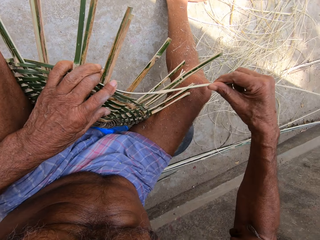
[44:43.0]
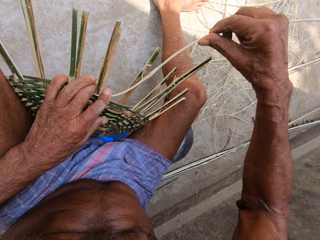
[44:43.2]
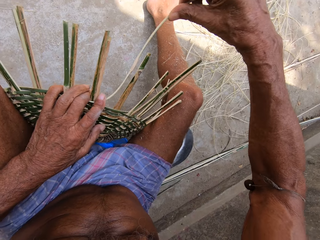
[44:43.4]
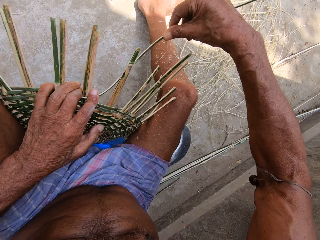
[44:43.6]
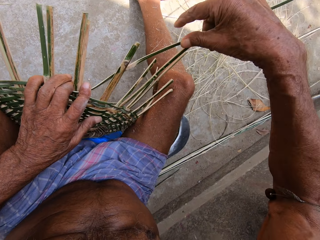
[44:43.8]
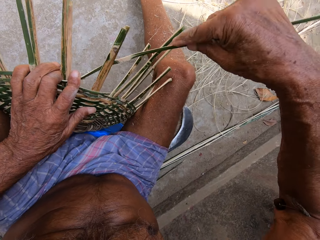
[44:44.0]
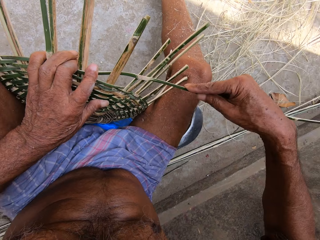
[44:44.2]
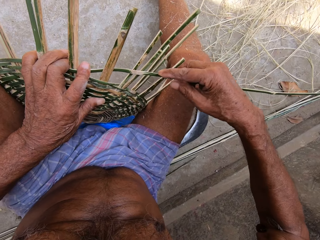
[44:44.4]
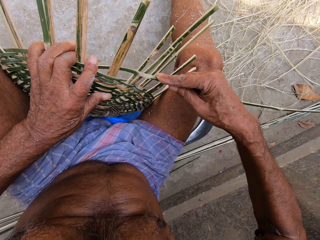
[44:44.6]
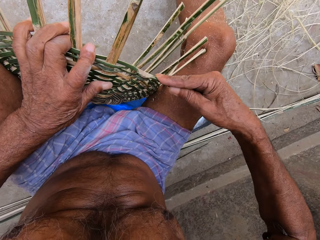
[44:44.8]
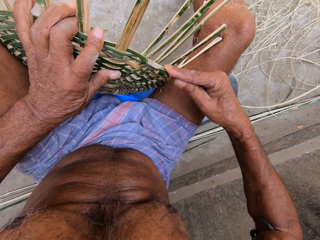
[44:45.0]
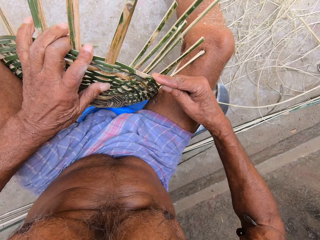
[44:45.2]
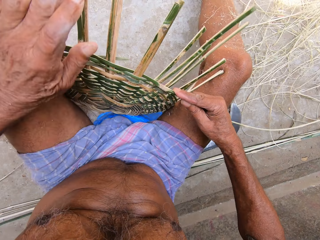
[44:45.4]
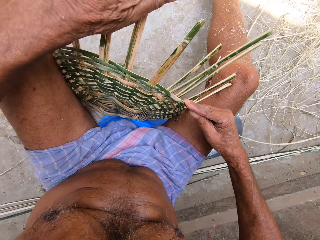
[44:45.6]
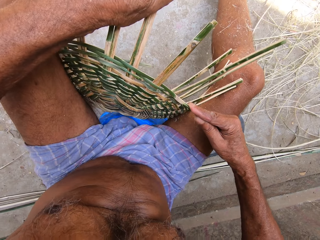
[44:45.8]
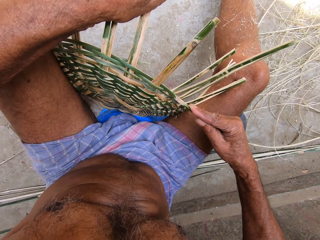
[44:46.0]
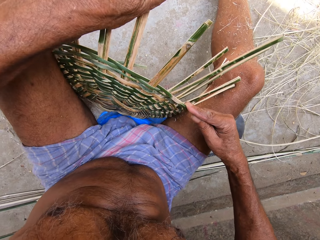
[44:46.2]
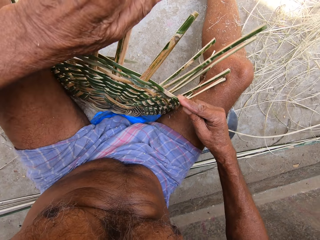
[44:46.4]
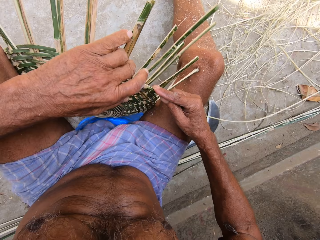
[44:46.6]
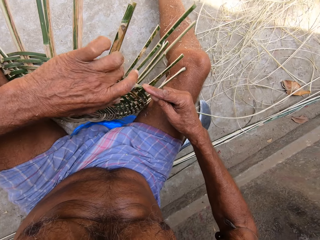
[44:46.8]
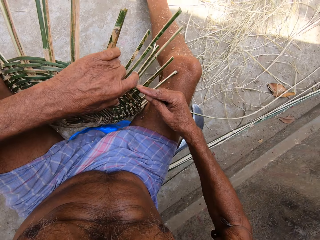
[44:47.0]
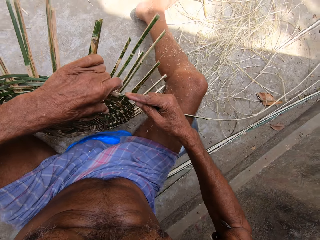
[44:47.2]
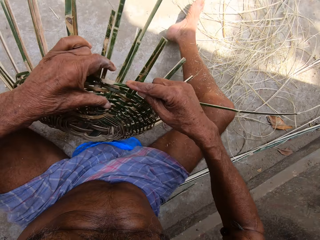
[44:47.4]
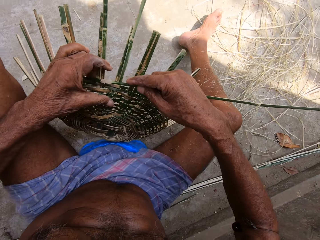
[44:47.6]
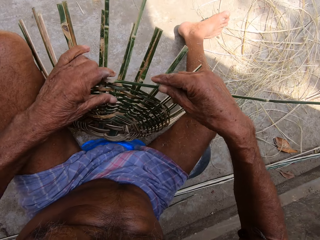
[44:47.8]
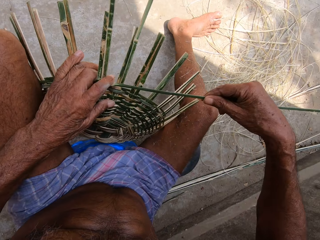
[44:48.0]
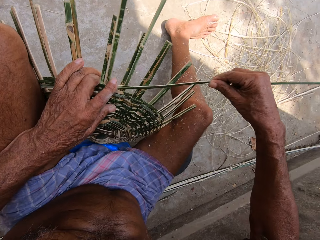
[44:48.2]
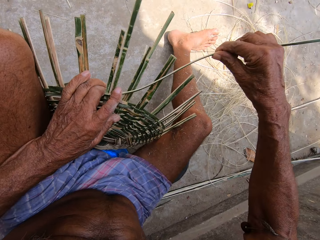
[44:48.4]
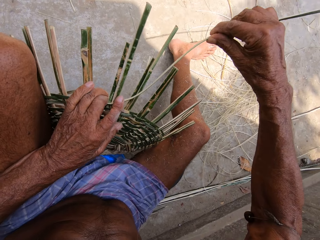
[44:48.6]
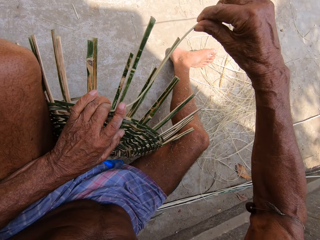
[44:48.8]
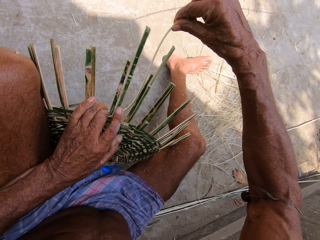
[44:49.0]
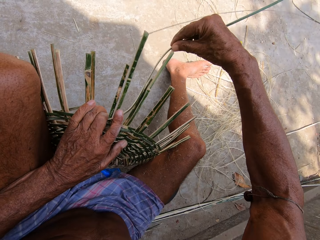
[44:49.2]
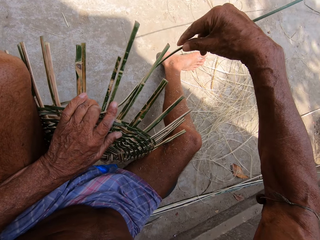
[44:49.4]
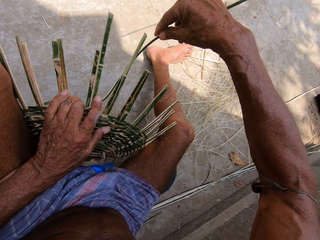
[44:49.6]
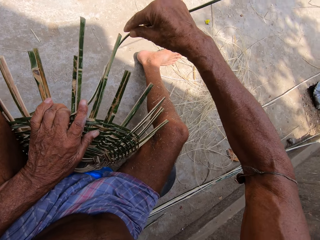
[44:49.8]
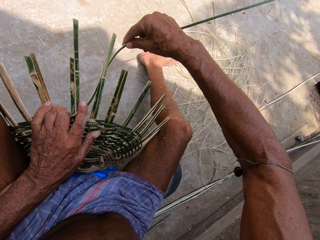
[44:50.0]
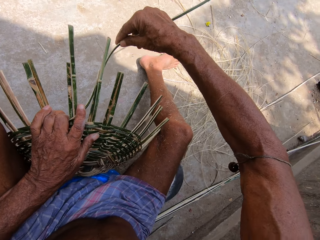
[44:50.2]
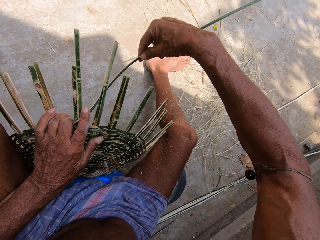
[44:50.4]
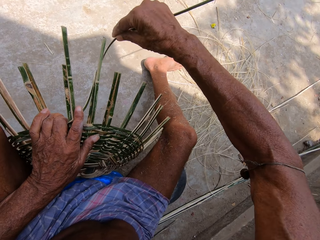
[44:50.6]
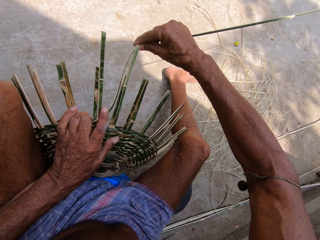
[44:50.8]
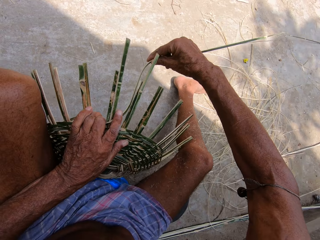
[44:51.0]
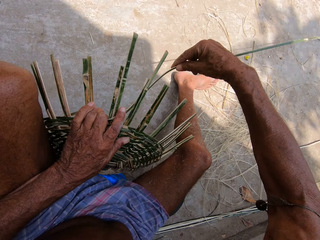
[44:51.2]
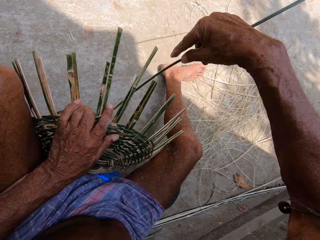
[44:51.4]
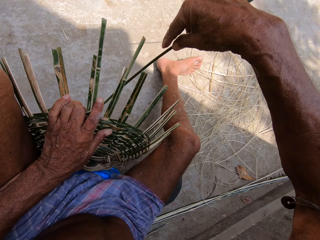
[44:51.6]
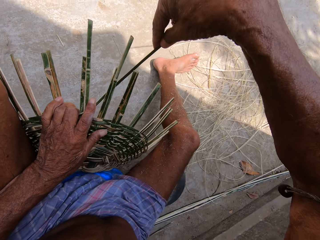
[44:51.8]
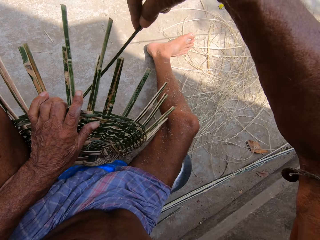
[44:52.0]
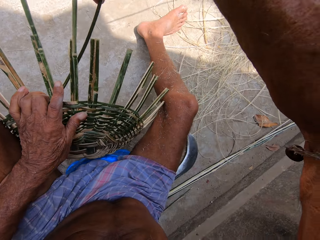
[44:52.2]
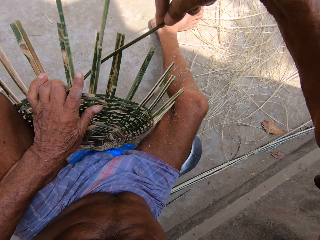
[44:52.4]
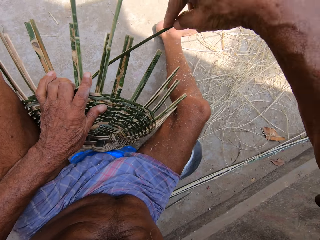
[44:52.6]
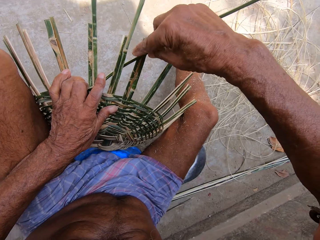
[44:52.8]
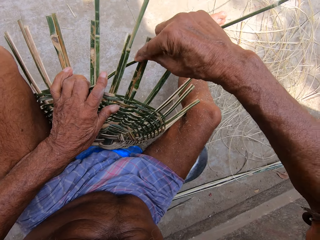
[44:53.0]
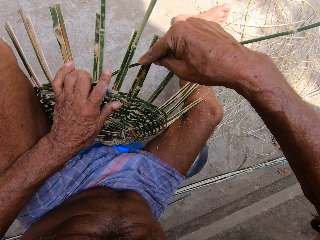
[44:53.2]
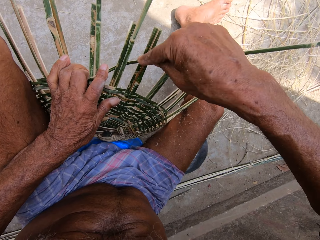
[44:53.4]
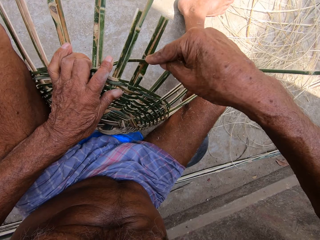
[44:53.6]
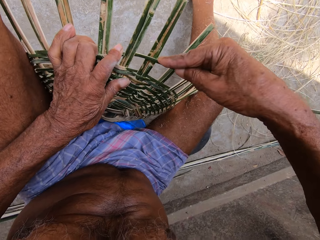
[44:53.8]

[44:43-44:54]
The camera wearer weaves with a bamboo strip. They bend the bamboo strip. They turn the basketry. They weave with the bamboo strip.

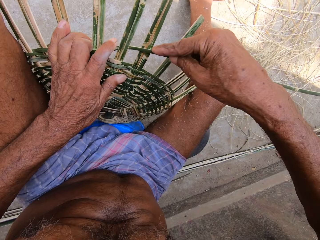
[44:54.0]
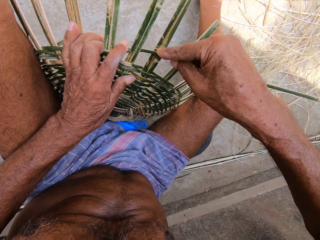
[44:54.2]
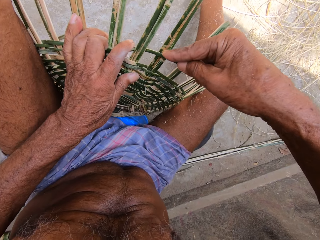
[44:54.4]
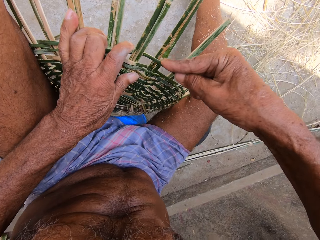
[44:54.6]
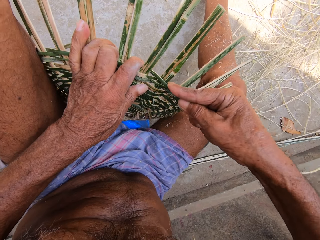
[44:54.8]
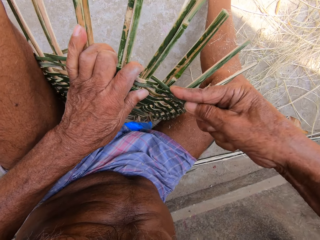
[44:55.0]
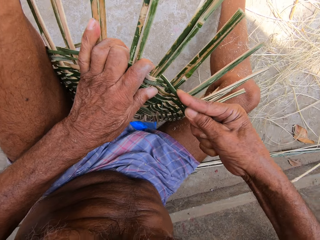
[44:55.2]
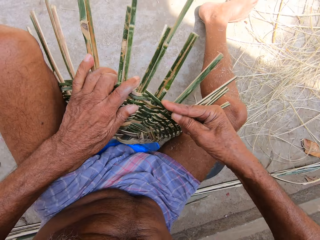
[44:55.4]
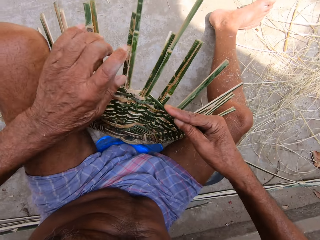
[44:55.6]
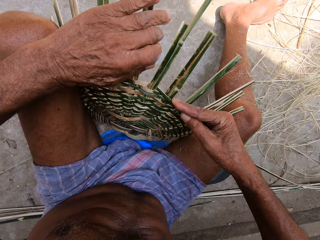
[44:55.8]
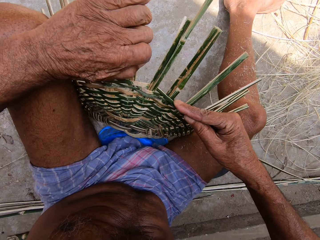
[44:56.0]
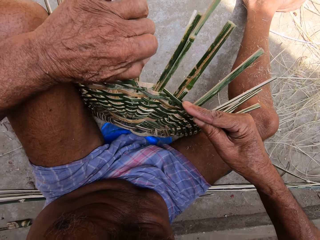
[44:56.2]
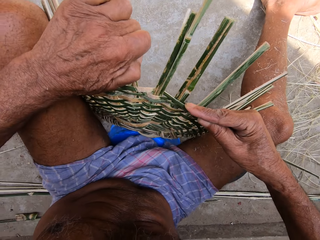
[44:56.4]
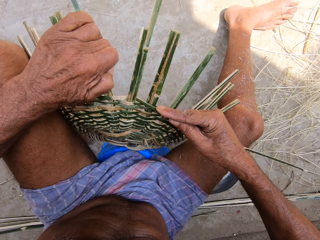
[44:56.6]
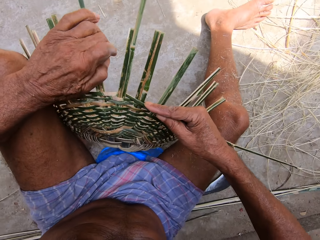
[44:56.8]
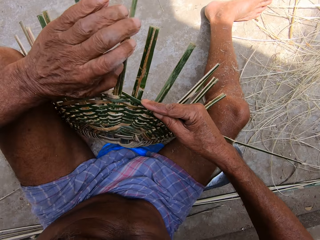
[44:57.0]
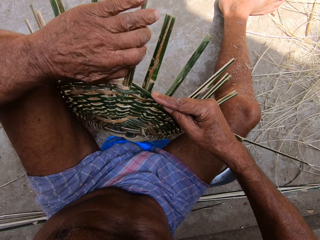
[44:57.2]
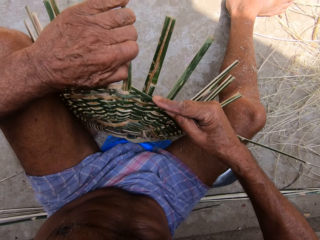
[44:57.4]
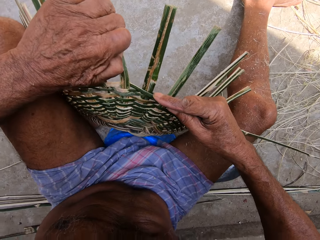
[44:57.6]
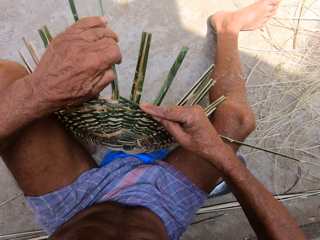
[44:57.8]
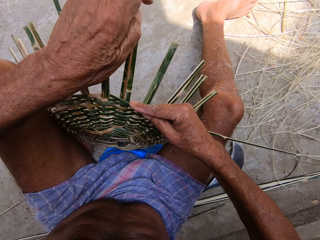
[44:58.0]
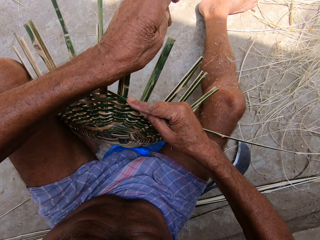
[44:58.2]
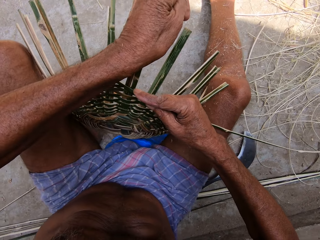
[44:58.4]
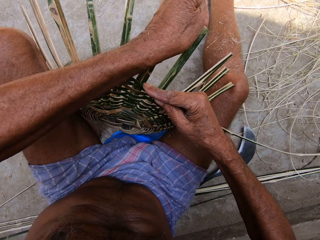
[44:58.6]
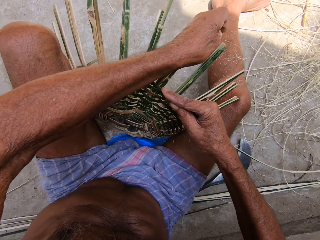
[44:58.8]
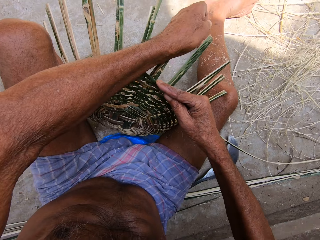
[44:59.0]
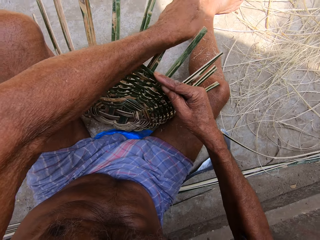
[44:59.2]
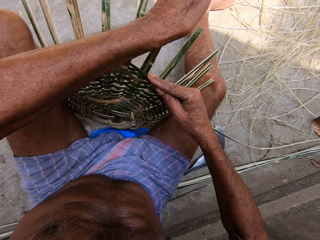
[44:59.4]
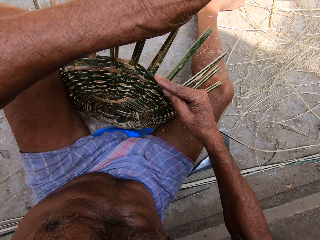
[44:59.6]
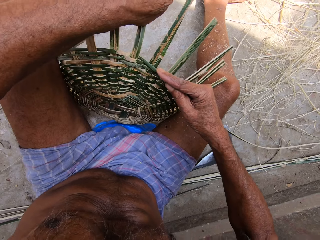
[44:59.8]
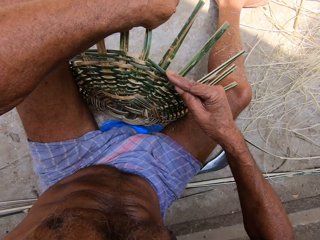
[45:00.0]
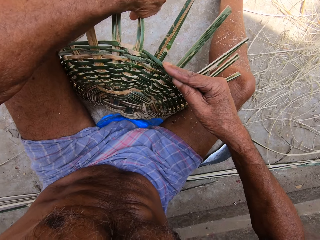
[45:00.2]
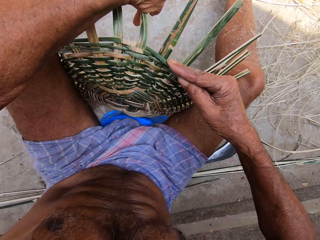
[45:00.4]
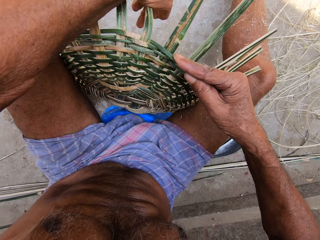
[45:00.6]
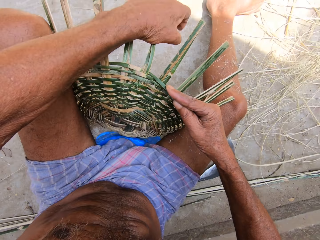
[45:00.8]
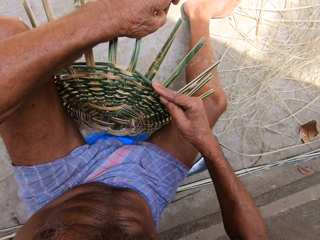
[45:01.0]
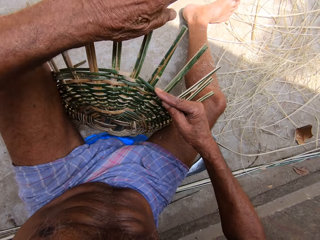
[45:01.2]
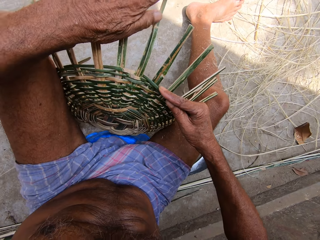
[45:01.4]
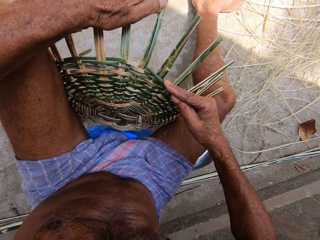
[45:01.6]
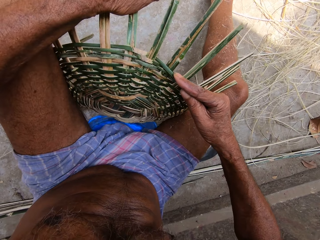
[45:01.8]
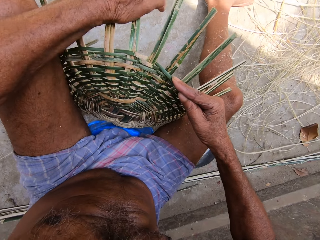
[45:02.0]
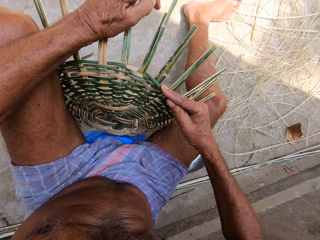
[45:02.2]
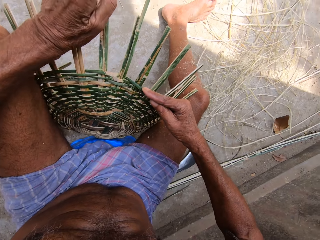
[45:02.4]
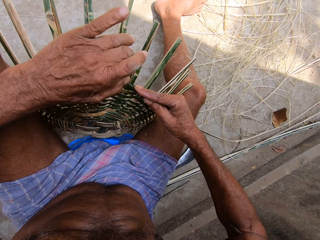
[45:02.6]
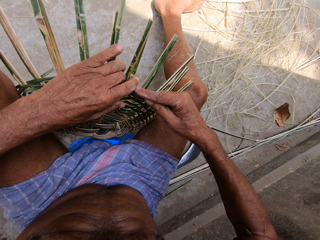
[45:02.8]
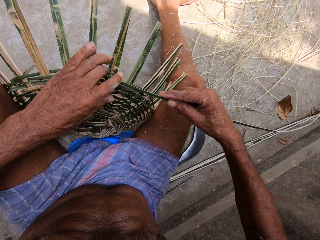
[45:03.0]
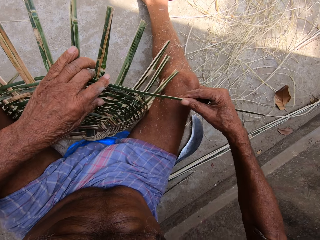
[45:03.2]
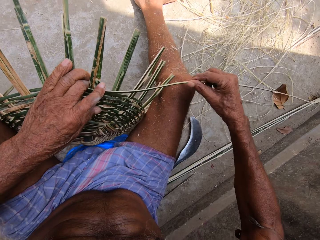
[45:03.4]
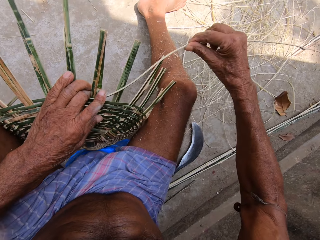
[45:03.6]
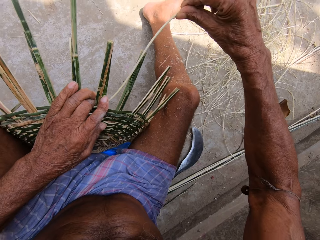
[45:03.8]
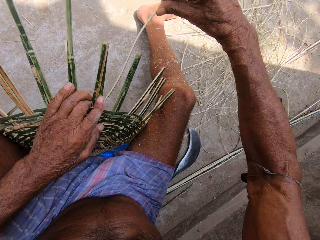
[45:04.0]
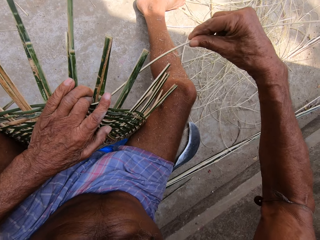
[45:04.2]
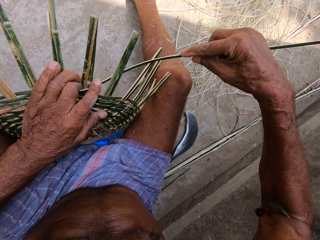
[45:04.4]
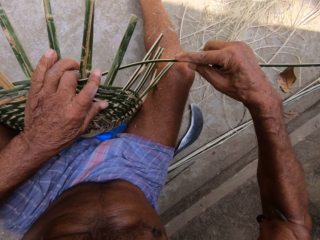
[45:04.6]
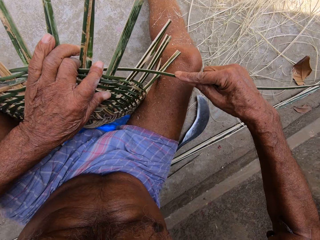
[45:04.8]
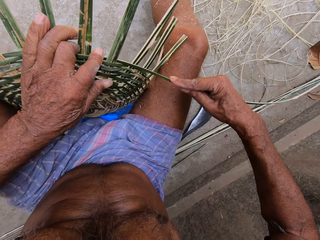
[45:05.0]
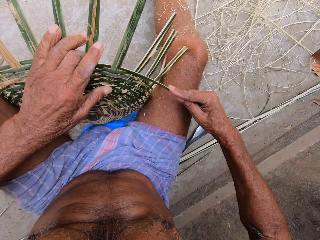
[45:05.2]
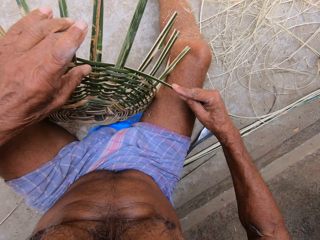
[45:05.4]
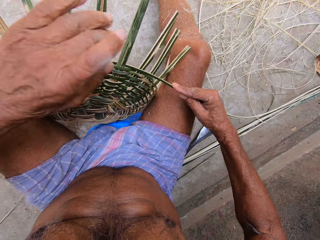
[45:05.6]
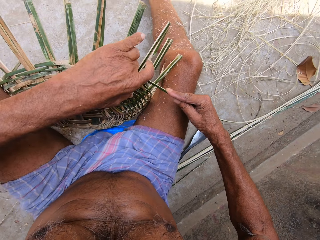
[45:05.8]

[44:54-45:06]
The camera wearer bends the bamboo strip. They weave with the bamboo strip.
